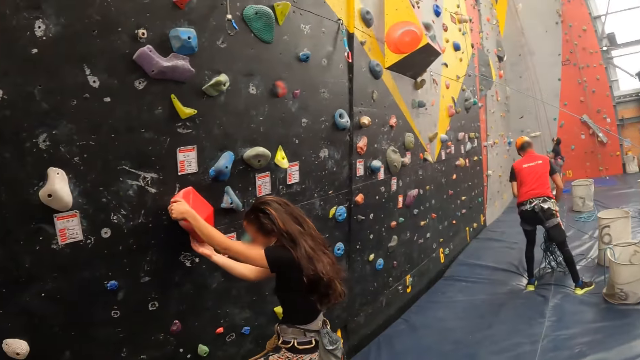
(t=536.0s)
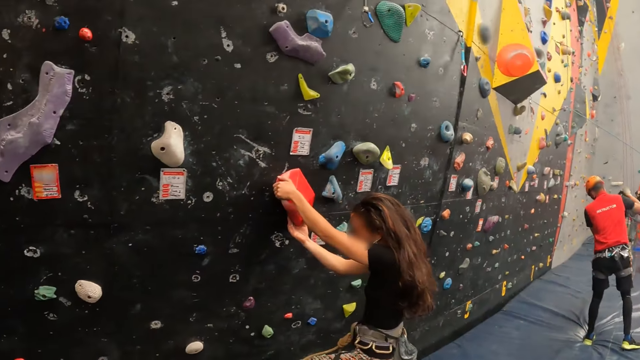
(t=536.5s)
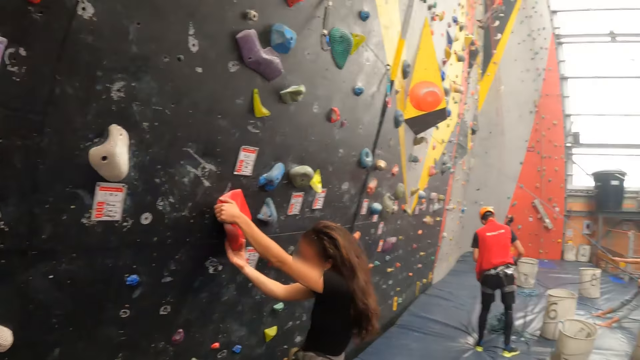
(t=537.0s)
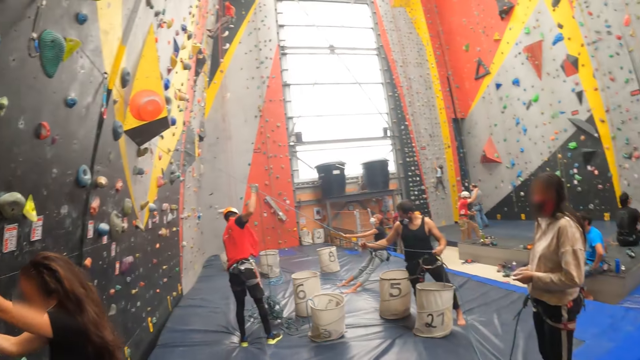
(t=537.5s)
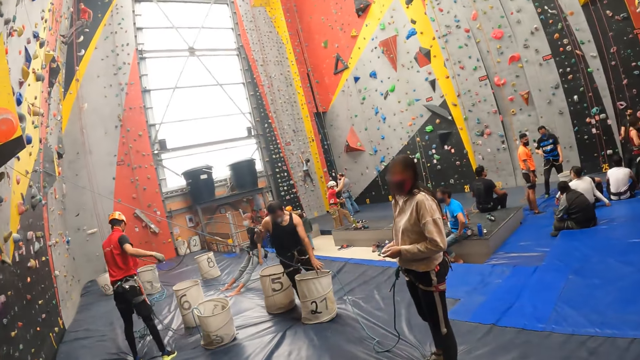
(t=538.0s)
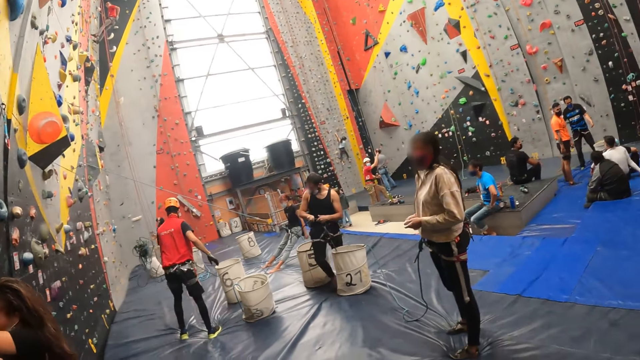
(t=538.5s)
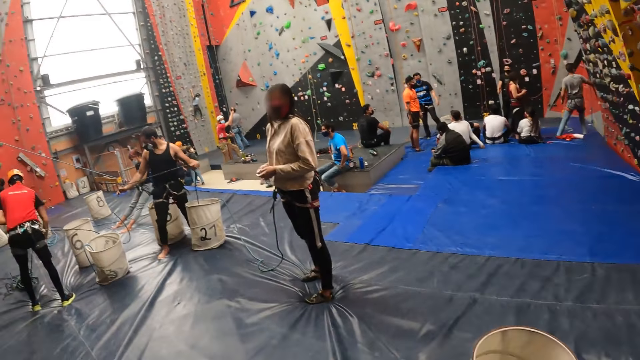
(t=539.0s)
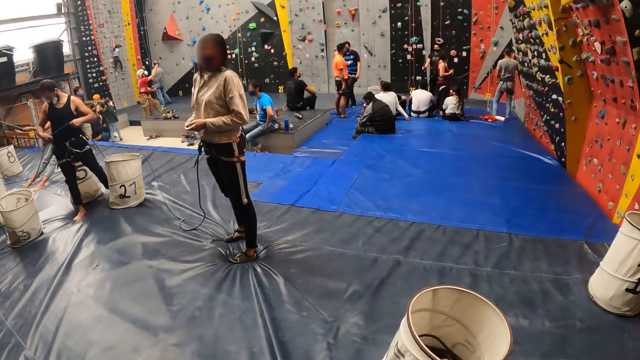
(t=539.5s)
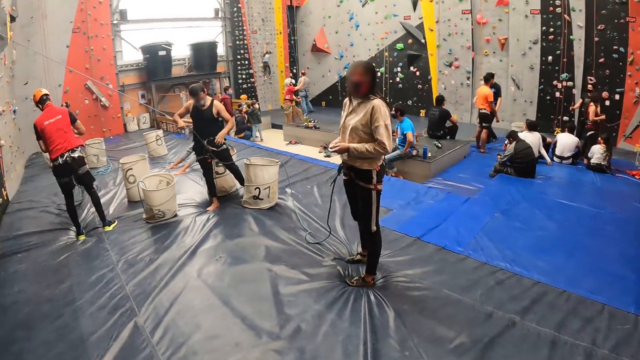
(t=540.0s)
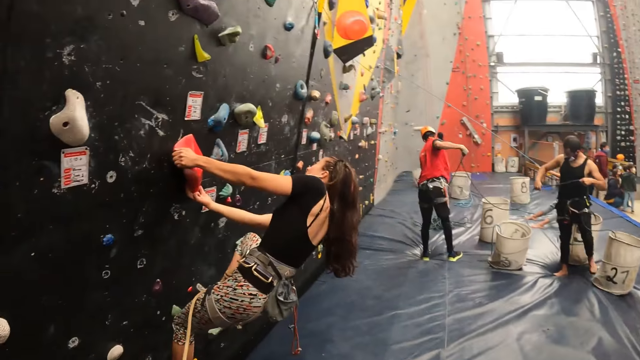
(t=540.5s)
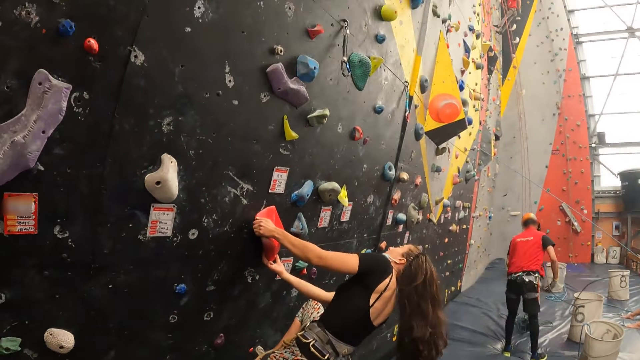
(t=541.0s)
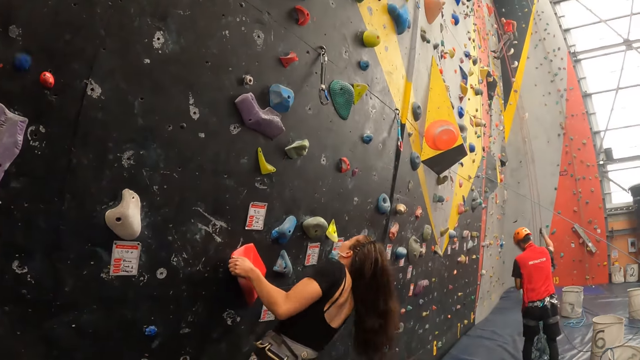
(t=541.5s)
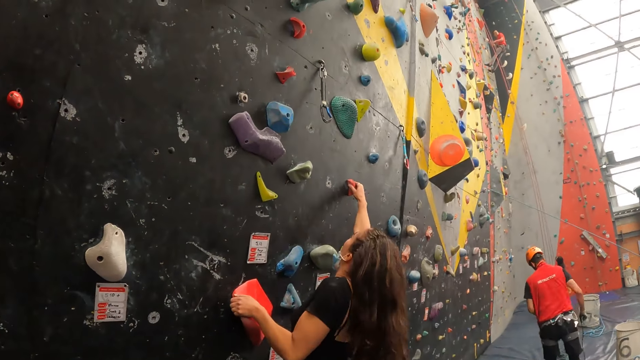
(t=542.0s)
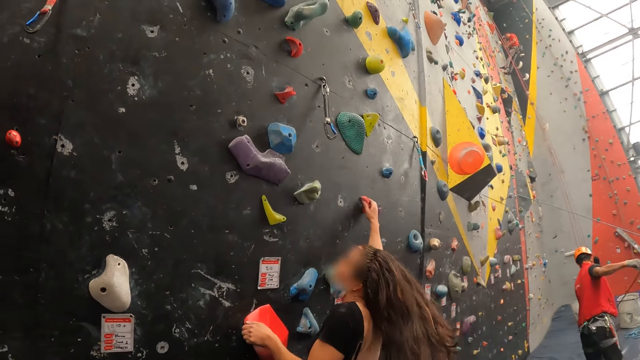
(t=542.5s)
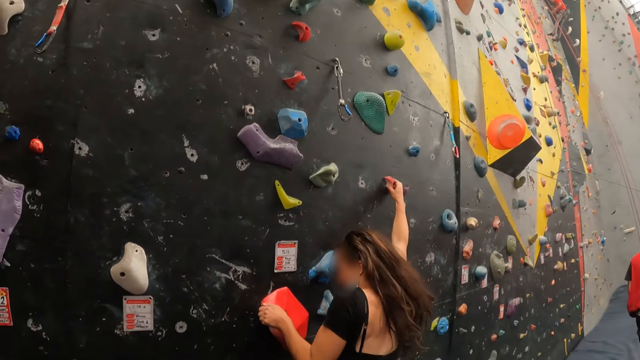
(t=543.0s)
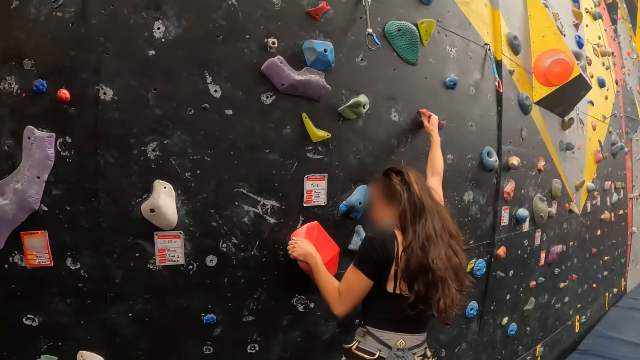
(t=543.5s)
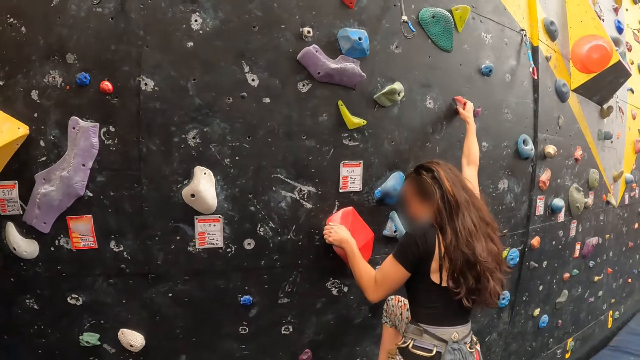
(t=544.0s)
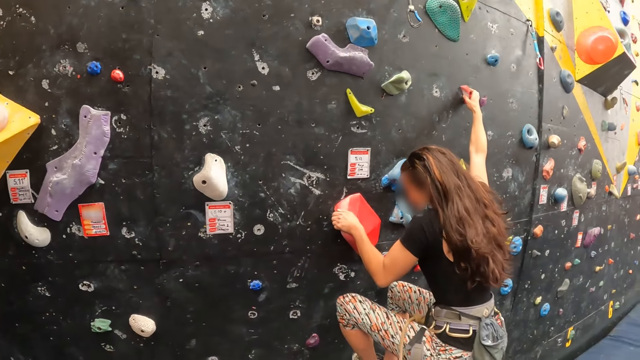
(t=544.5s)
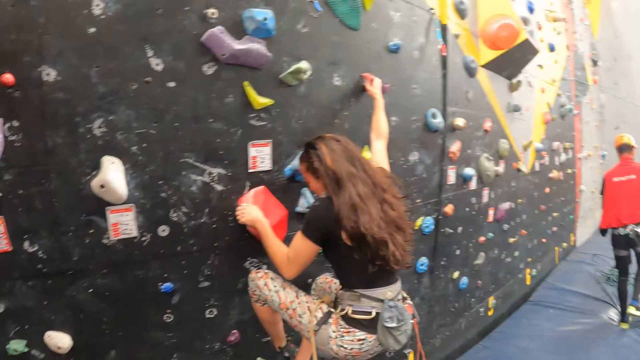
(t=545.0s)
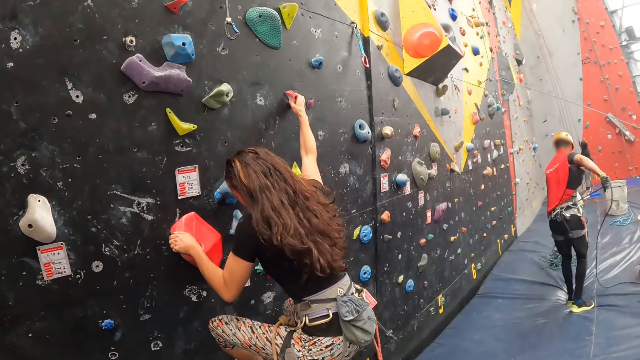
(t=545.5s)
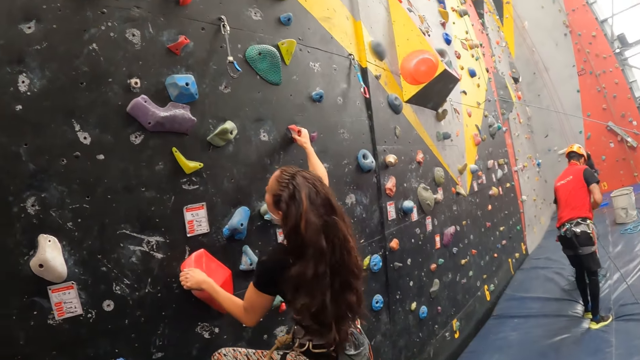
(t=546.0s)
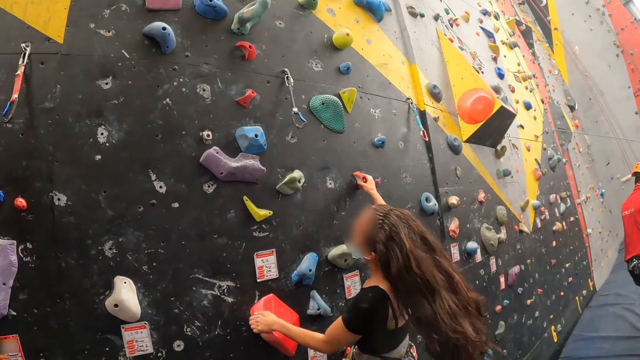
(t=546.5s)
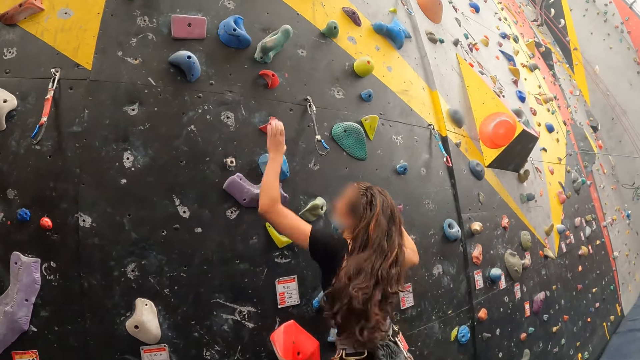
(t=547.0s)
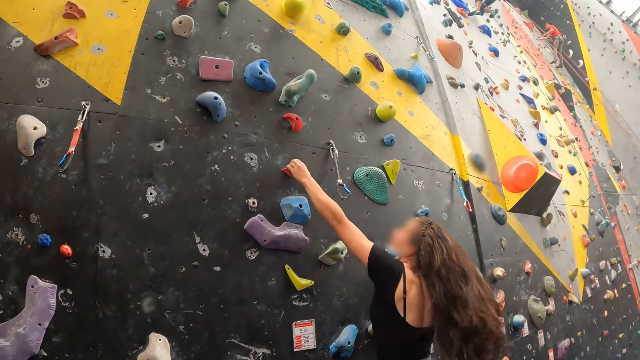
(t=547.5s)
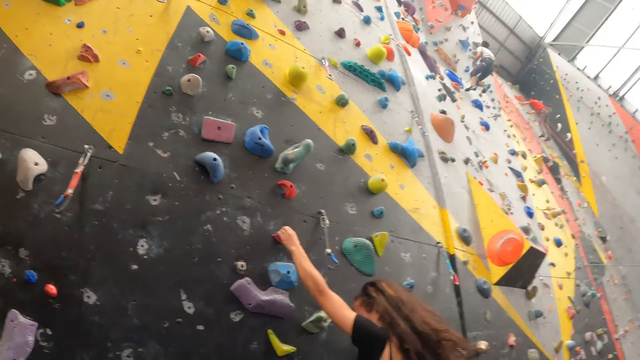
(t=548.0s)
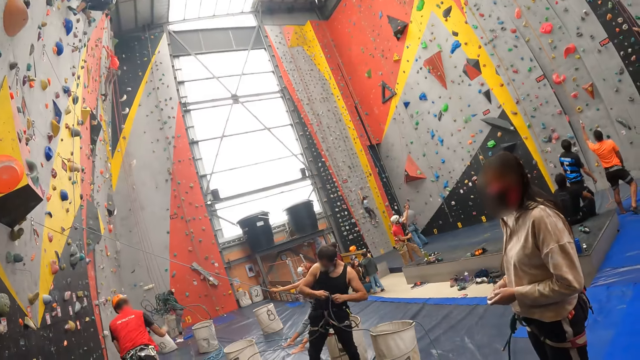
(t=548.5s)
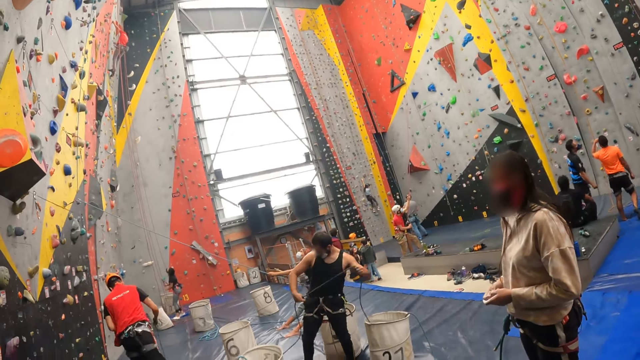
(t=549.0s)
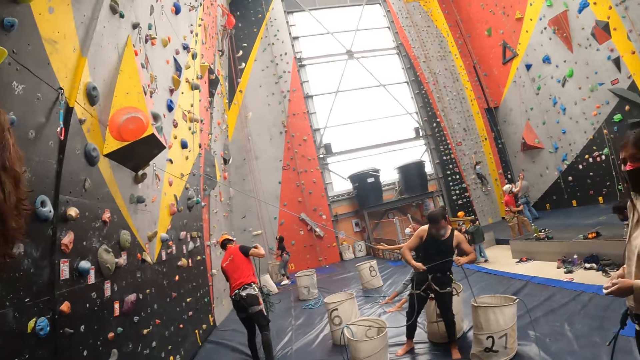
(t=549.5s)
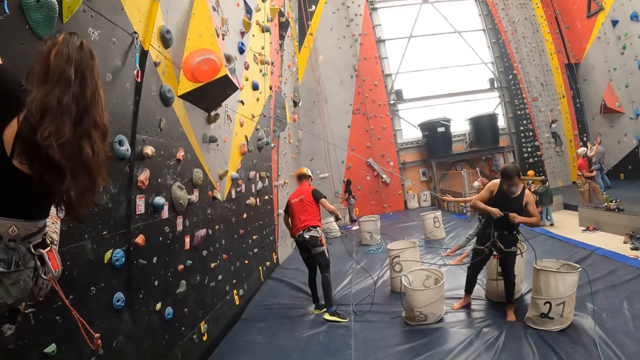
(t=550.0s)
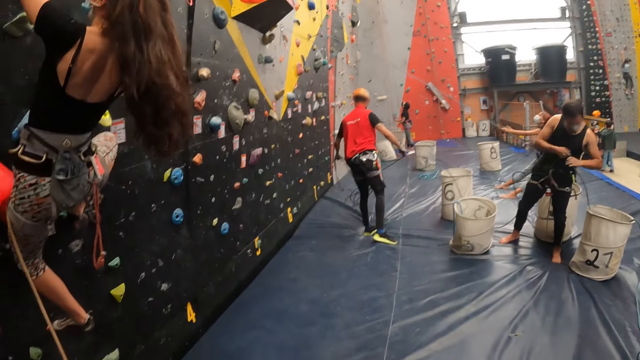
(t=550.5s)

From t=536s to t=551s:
The camera wearer looks around. A man puts a rope in a bag. A woman climbs the wall. The woman touches a climbing hold. She climbs the wall. She touches a climbing hold. The camera wearer looks around.

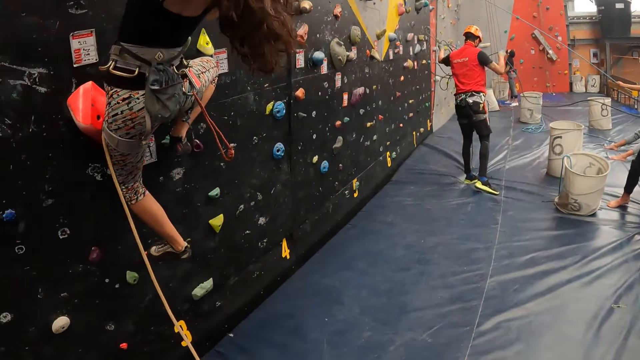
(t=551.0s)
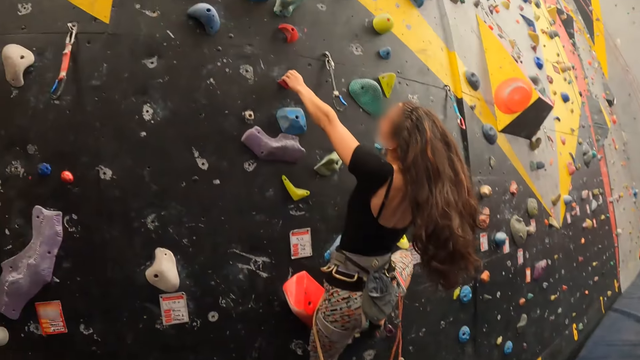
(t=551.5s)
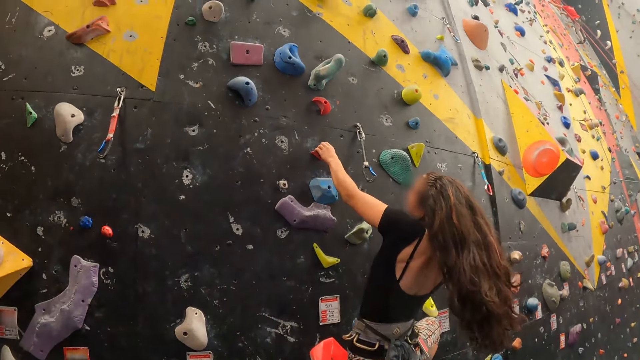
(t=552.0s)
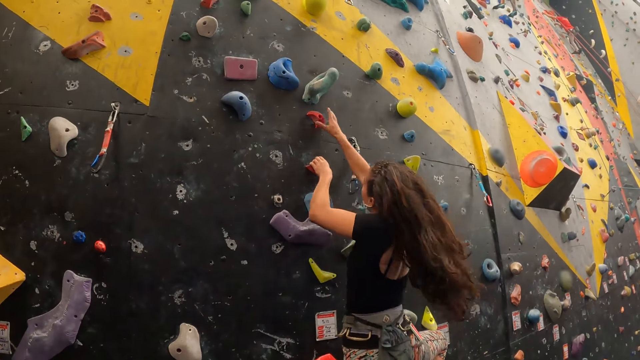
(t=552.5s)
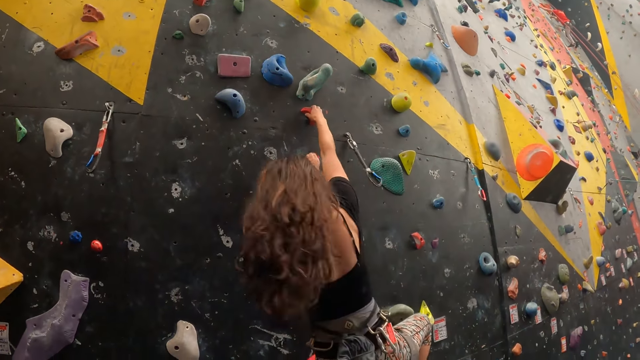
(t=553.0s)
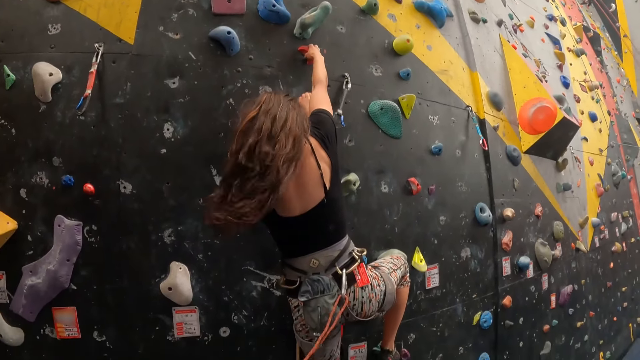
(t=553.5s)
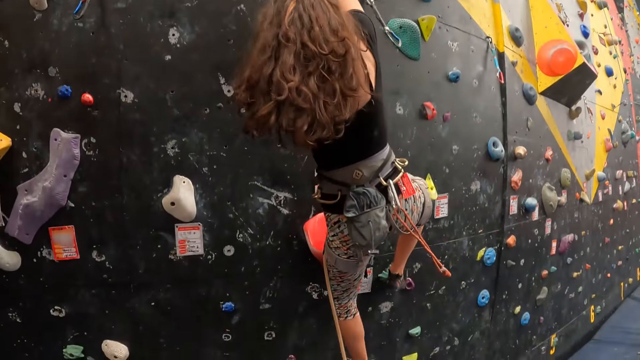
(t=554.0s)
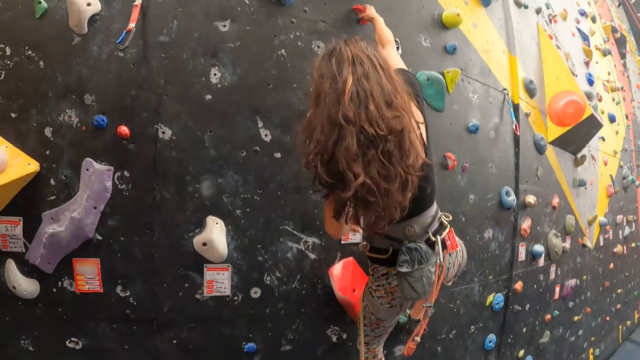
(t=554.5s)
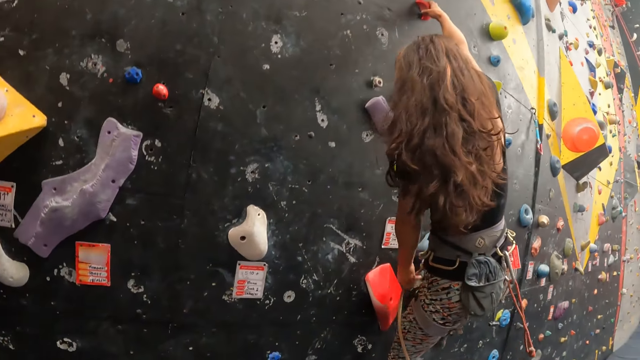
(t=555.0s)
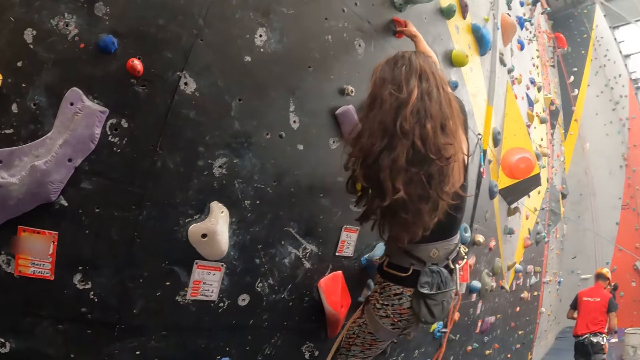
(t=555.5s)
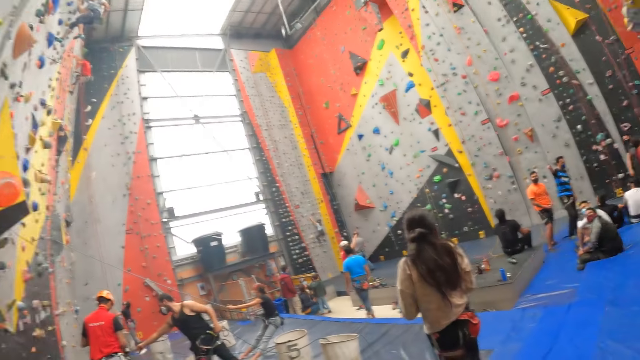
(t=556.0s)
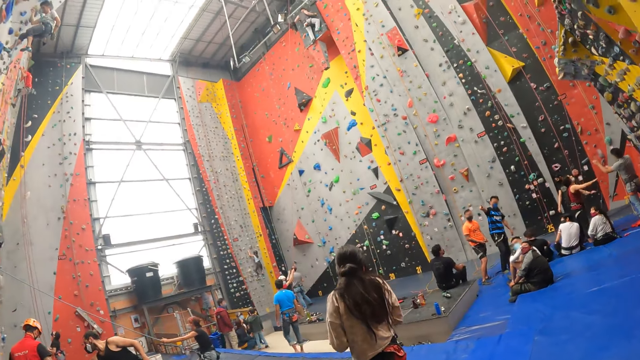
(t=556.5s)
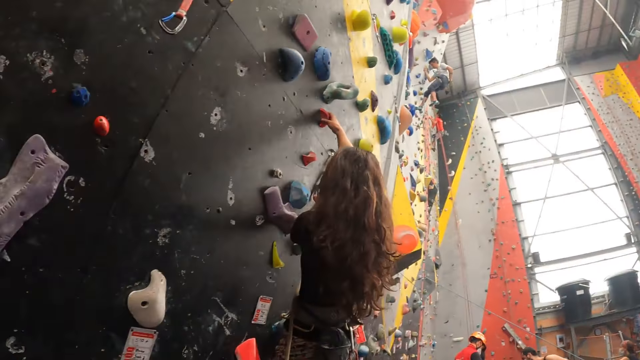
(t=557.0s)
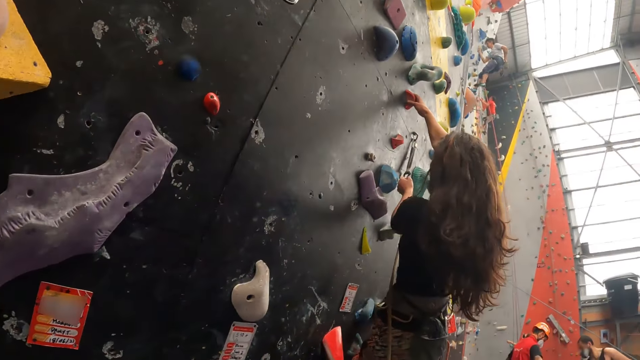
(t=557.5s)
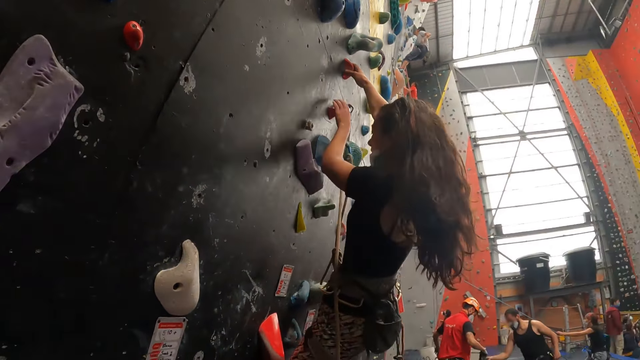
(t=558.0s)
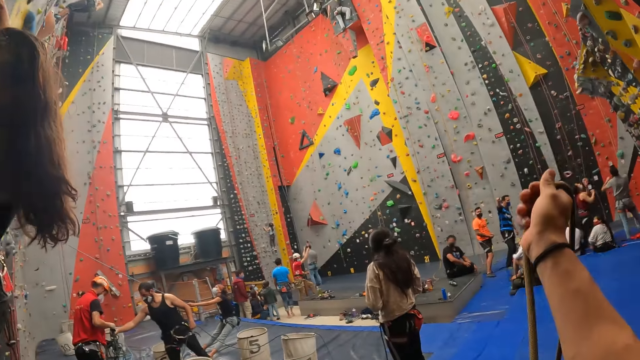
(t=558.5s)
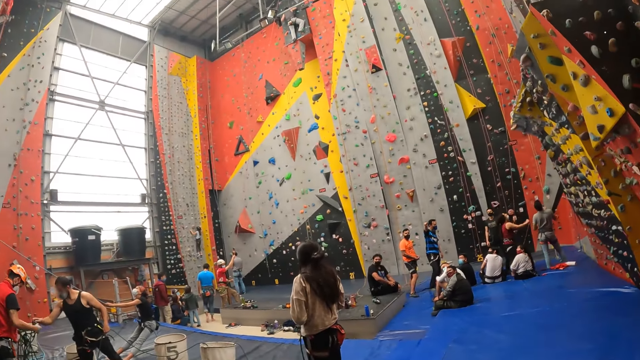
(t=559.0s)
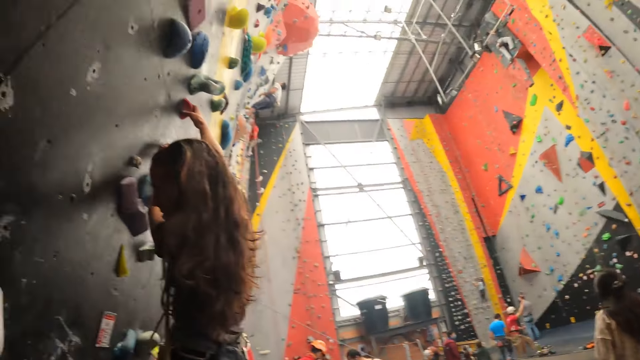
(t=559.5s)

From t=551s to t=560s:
The camera wearer looks around. A woman touches a climbing hold. The camera wearer lifts a hand. They look around and look at a person.
